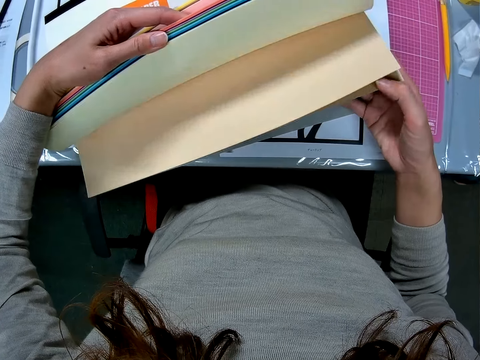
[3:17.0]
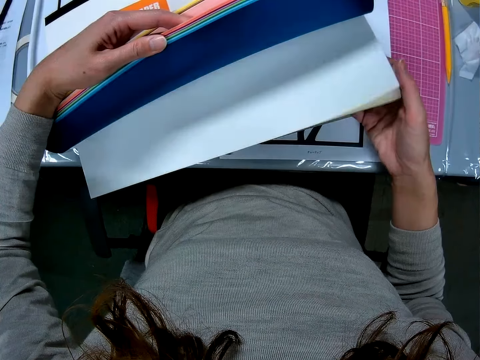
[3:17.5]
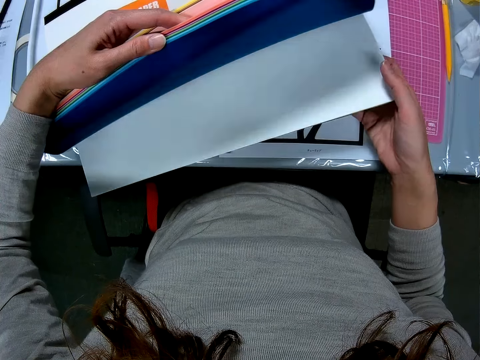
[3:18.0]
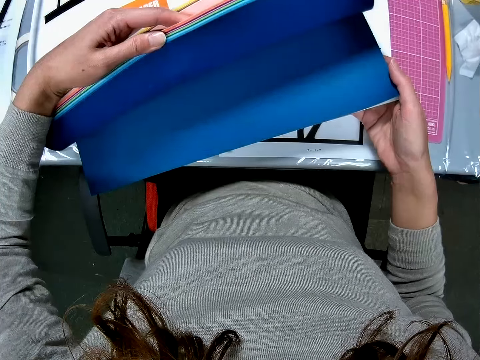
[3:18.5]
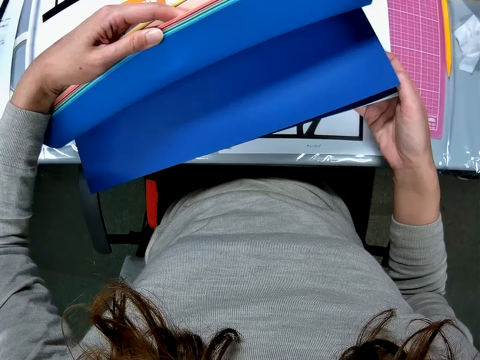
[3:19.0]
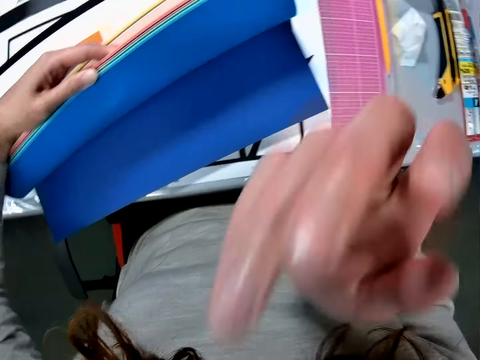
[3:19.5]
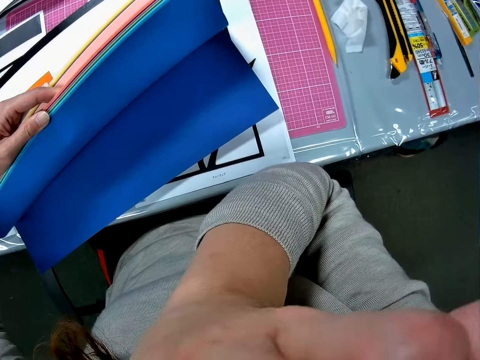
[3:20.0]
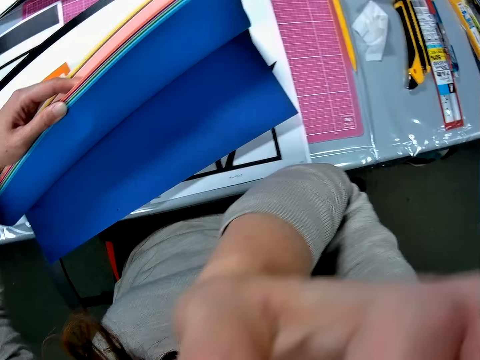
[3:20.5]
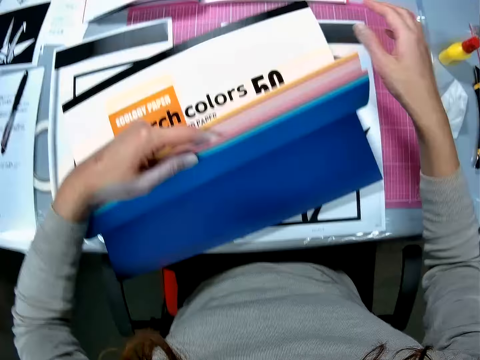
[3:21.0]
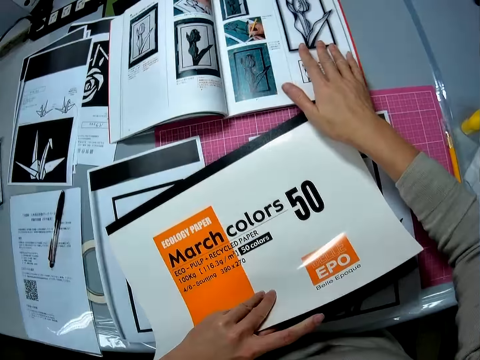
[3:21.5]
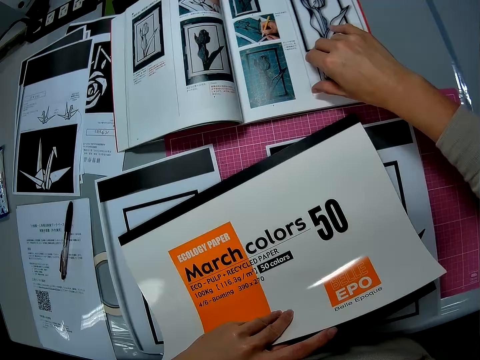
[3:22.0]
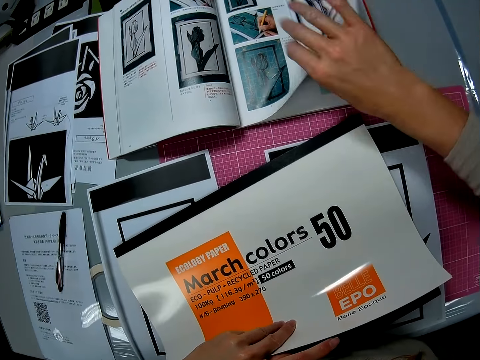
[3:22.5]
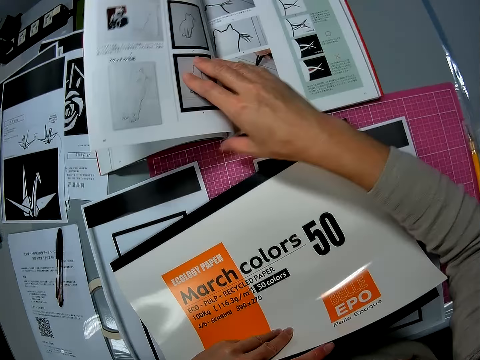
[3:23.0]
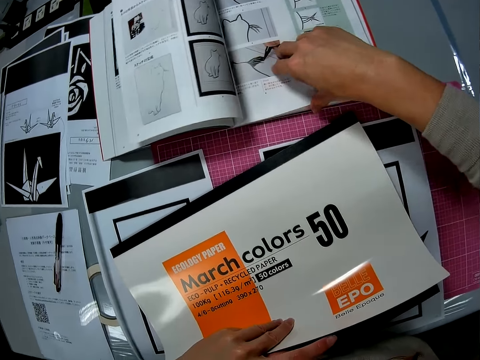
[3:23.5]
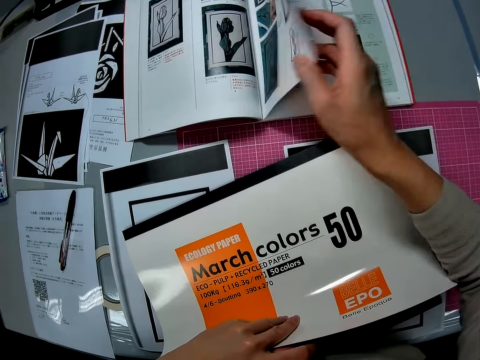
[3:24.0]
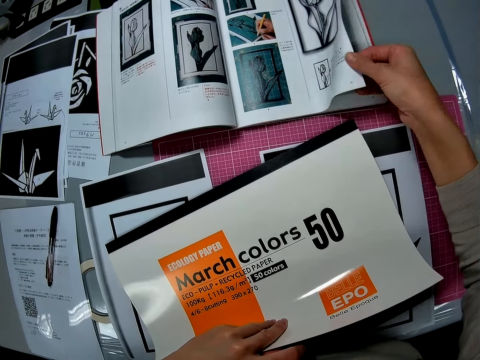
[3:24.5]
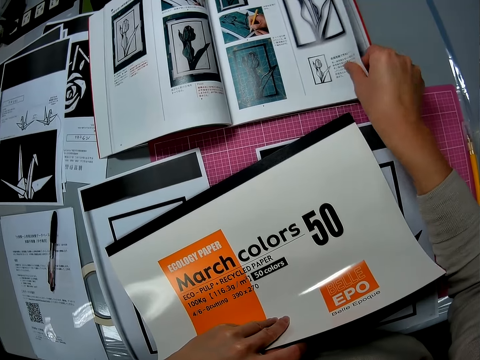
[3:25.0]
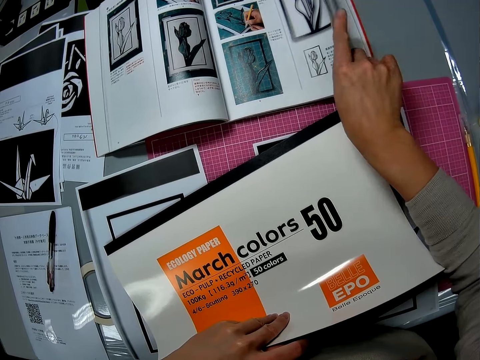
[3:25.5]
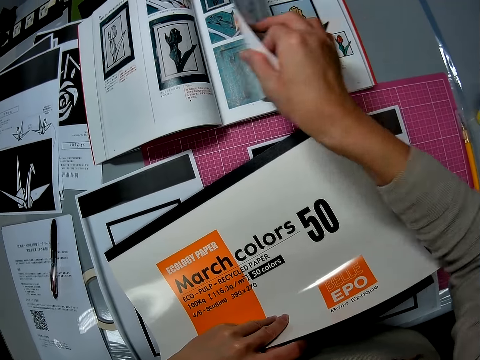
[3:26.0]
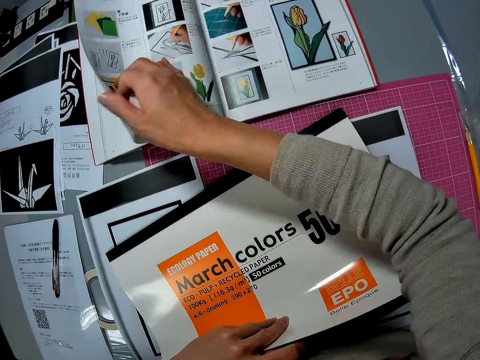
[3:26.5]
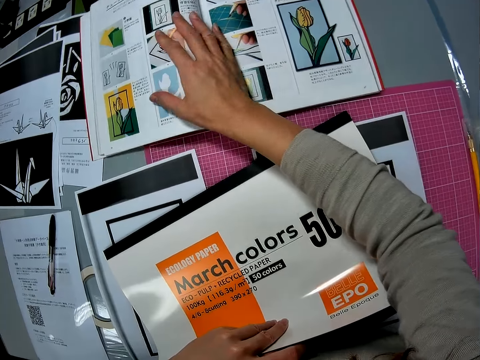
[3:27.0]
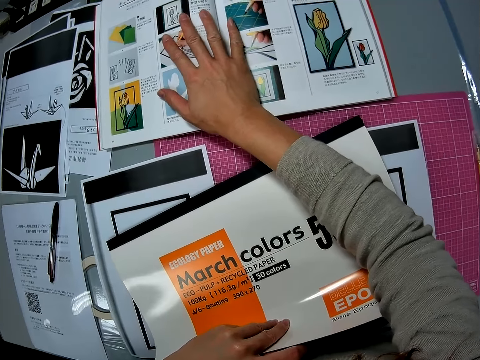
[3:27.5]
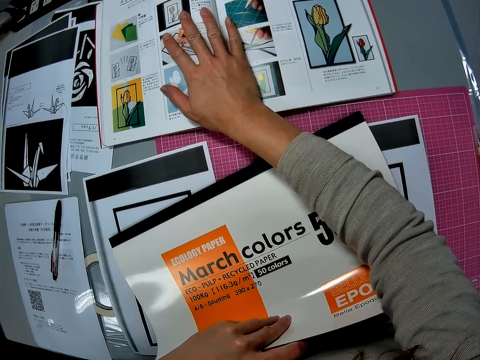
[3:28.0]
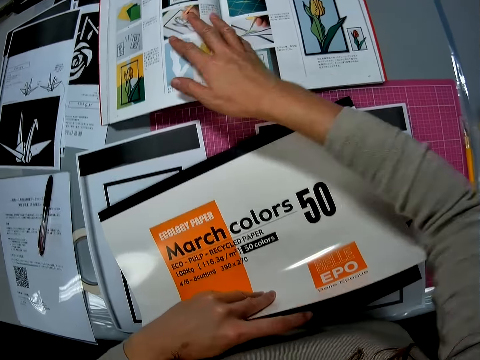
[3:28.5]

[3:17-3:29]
The camera wearer scratches. She touches her face. She flips the pages of the photobook on the table. She opens a page.

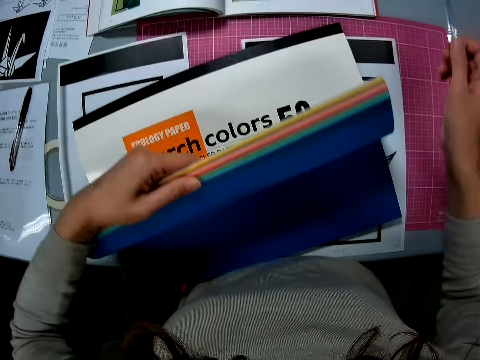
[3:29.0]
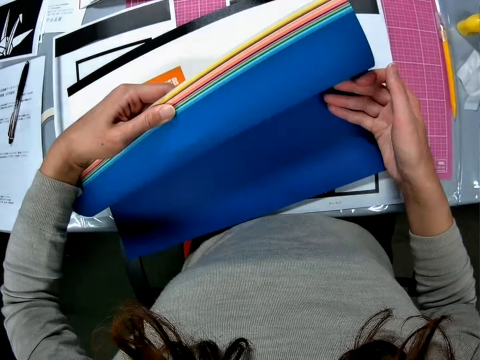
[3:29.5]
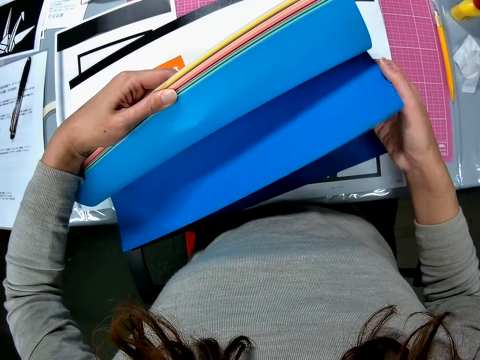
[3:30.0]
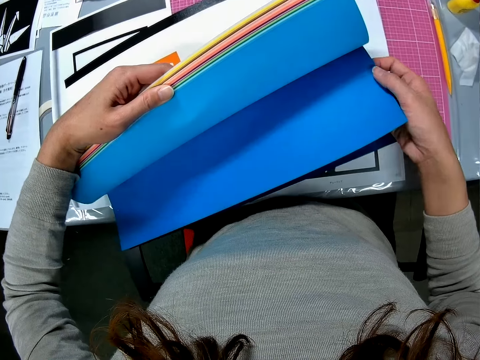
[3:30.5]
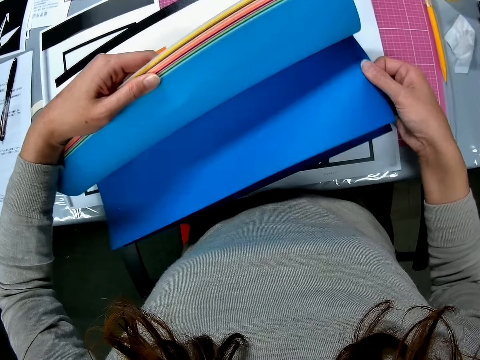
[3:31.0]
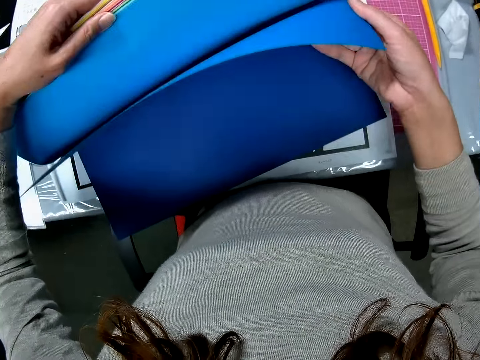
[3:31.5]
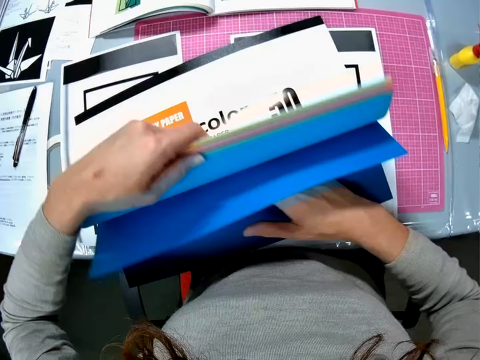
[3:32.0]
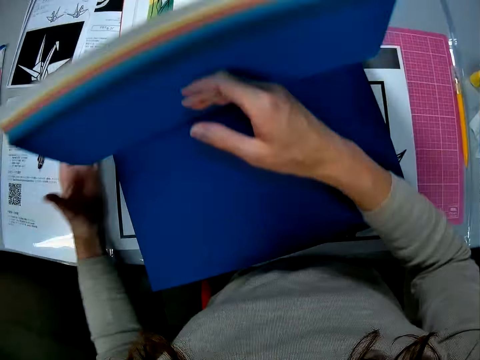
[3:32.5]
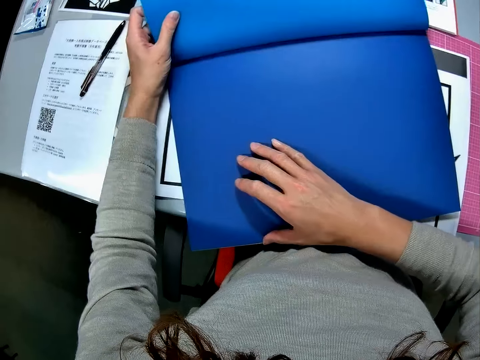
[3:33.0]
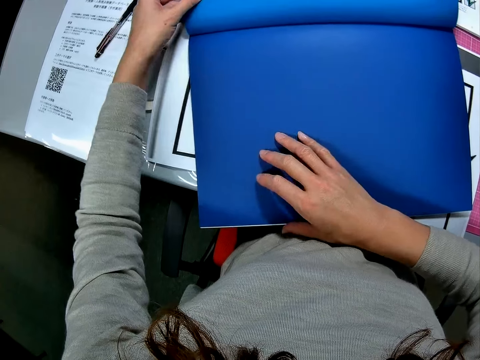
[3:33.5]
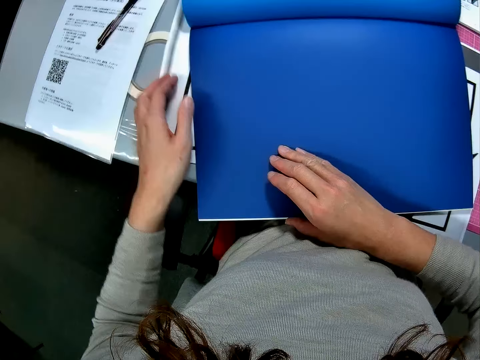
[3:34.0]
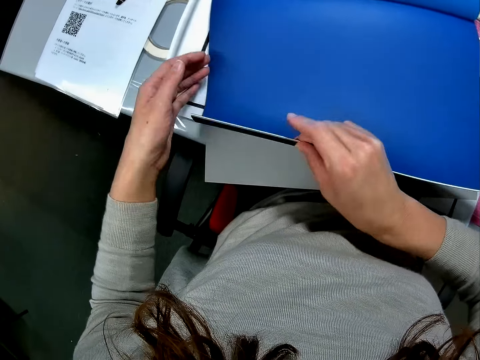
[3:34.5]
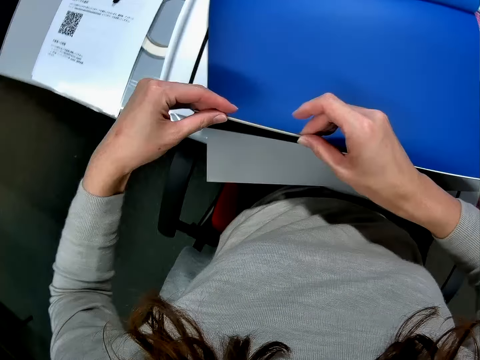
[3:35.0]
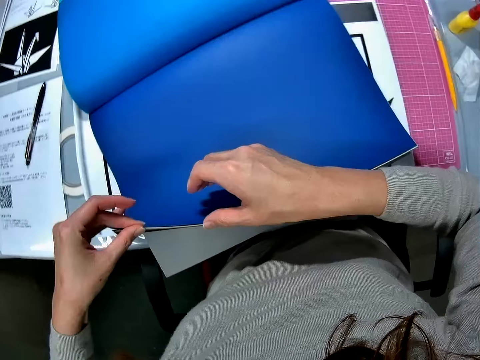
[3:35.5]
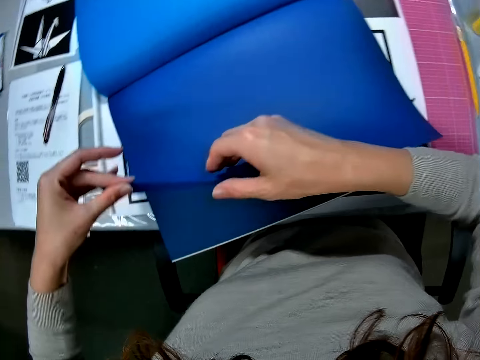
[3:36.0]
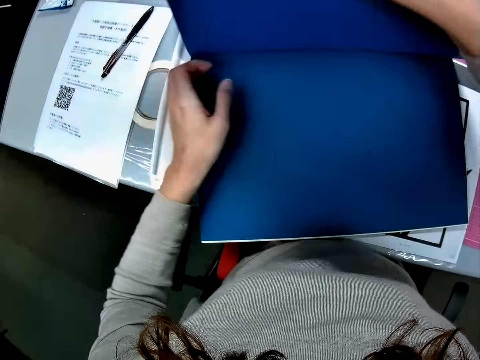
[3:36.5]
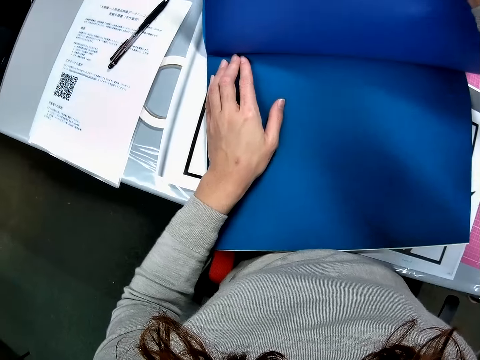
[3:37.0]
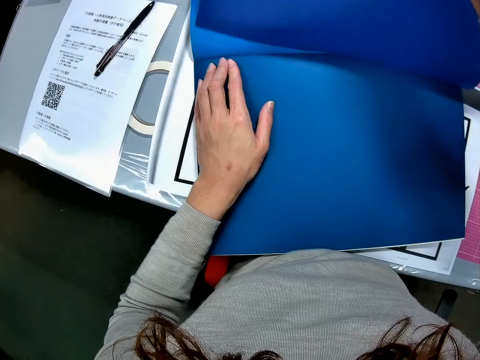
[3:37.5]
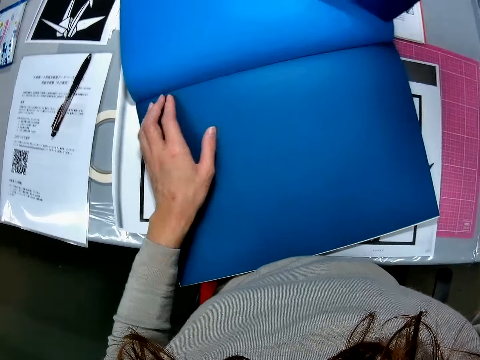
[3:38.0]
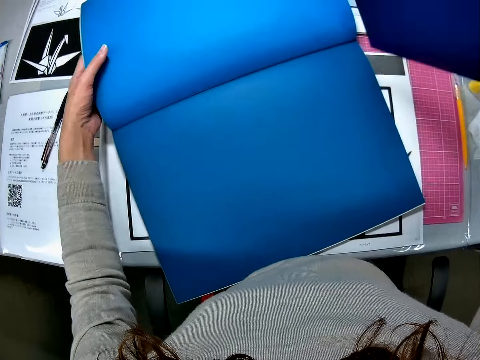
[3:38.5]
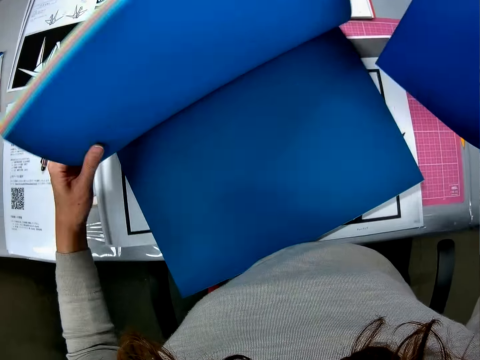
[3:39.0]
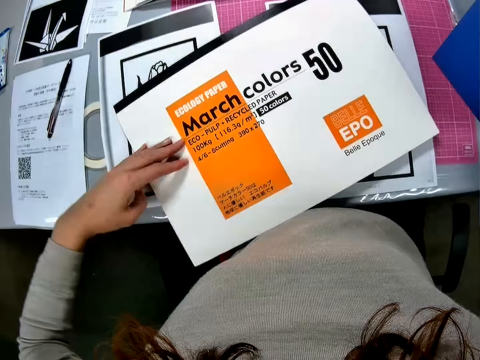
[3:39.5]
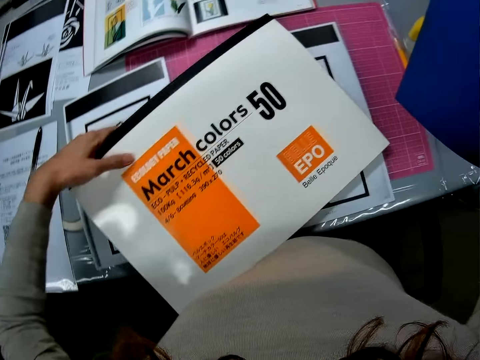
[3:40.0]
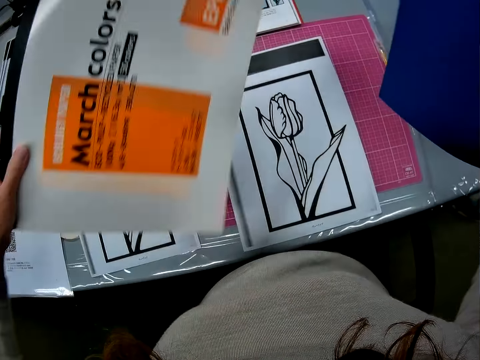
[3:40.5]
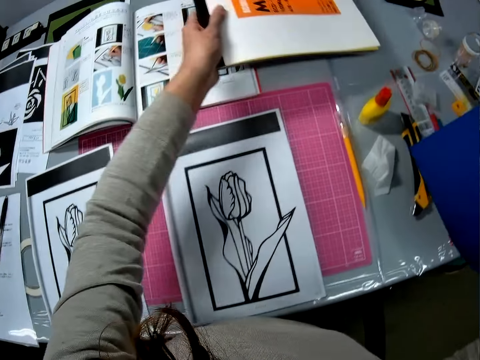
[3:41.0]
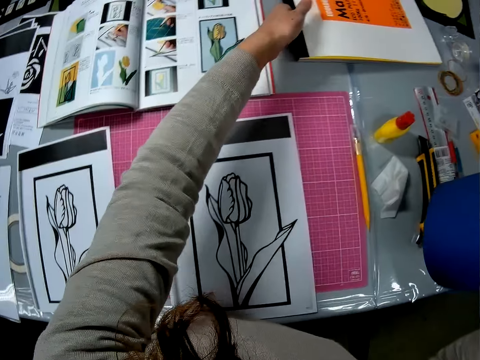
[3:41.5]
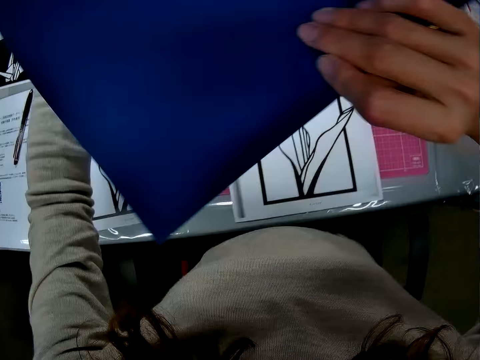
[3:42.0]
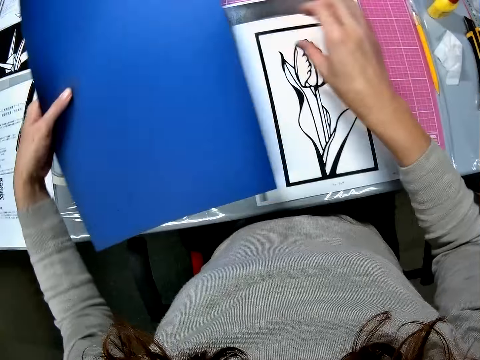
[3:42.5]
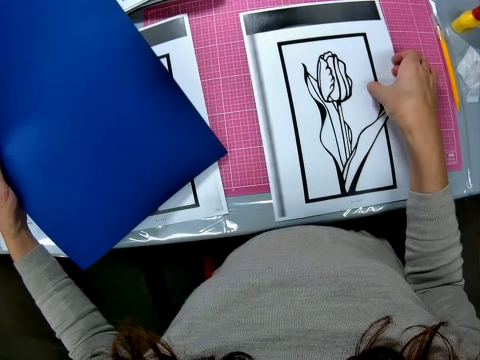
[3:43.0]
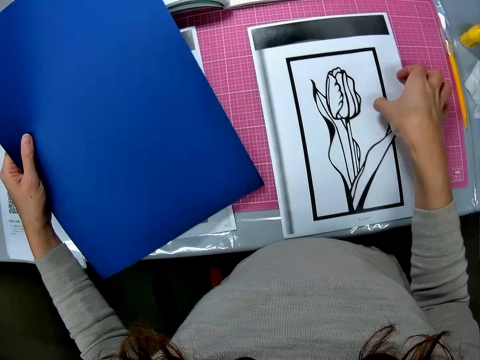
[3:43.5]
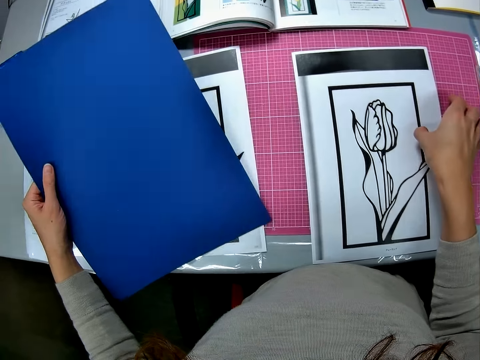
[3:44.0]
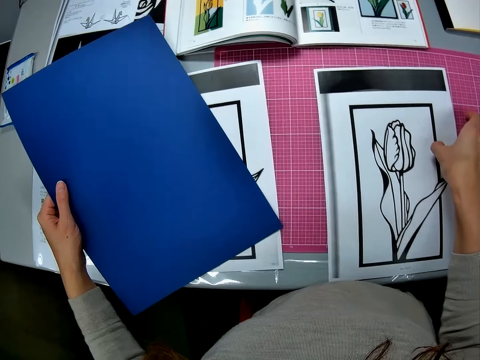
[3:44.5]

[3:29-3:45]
The camera wearer flips the pages of the sketchbook on the table. They open a page of the sketchbook on the table. They flip the pages of the sketchbook on the table. They tear a blue page of the sketchbook on the table. They close the sketchbook on the table. They take a book. They put the book away. They move the sketchbook on the table. They pick up one of the printed pictures on the table.
